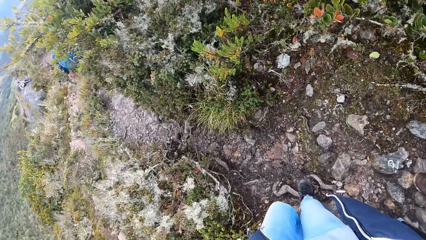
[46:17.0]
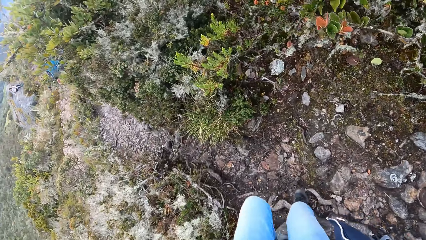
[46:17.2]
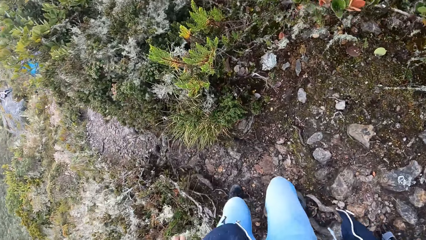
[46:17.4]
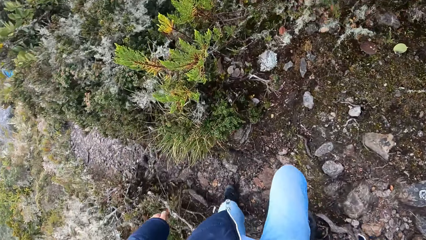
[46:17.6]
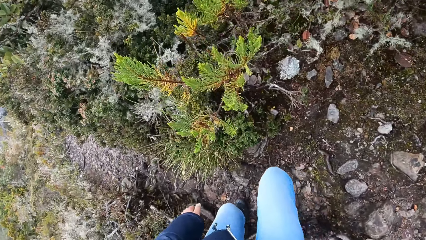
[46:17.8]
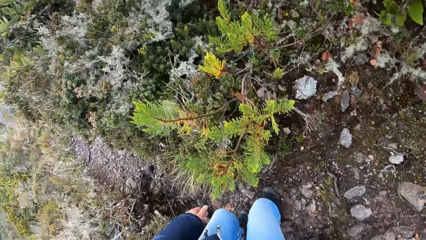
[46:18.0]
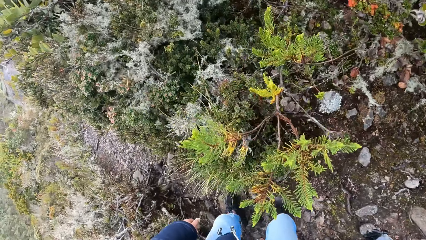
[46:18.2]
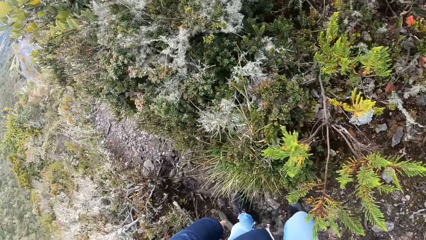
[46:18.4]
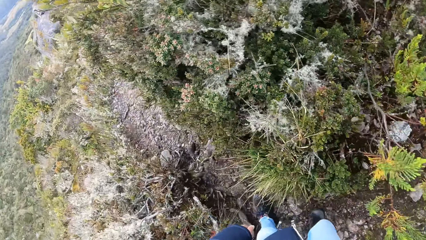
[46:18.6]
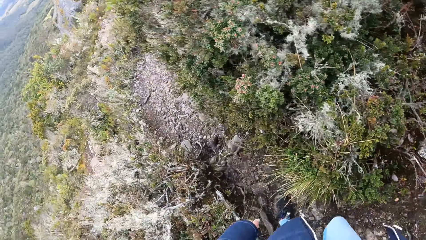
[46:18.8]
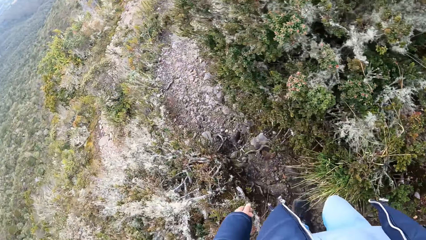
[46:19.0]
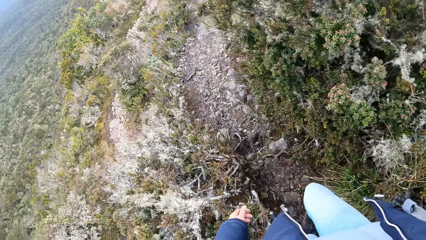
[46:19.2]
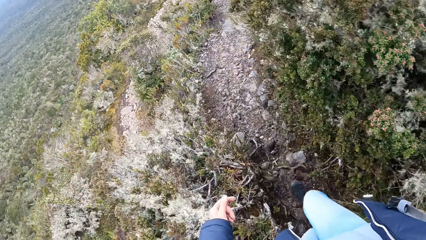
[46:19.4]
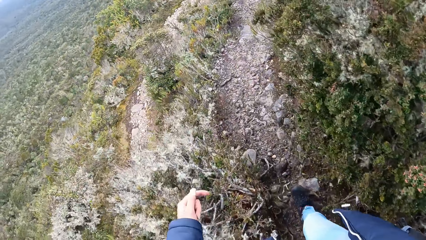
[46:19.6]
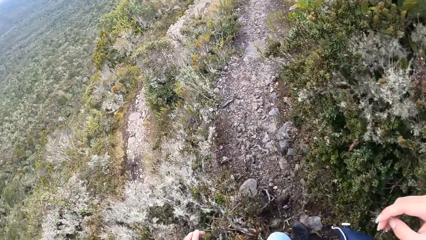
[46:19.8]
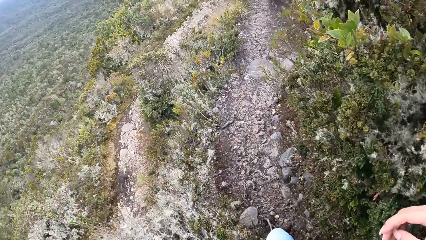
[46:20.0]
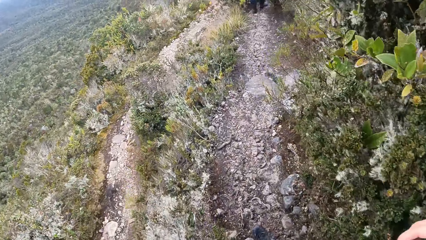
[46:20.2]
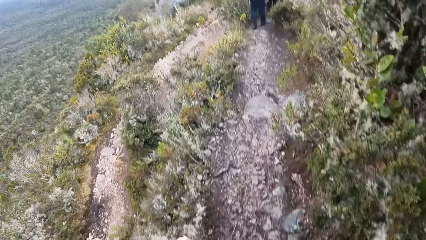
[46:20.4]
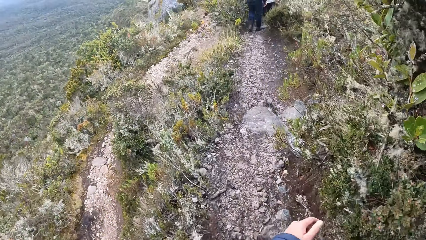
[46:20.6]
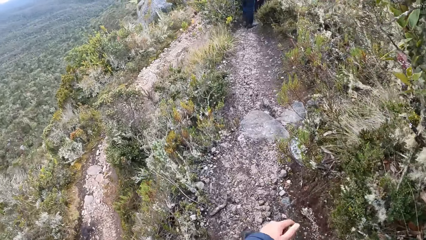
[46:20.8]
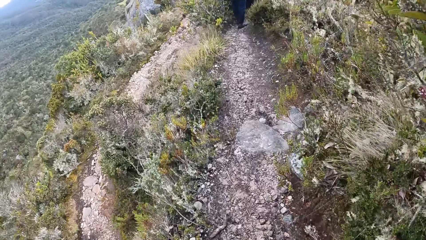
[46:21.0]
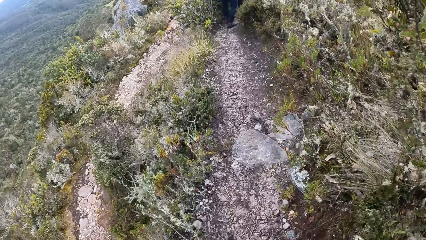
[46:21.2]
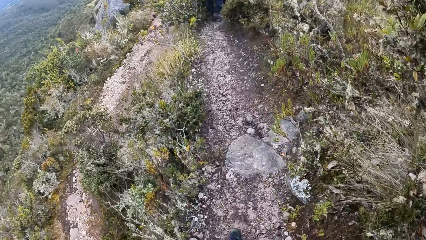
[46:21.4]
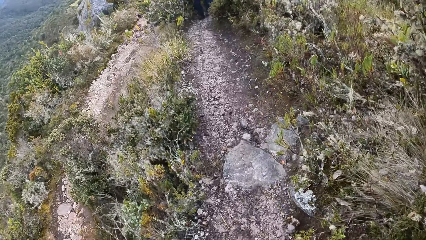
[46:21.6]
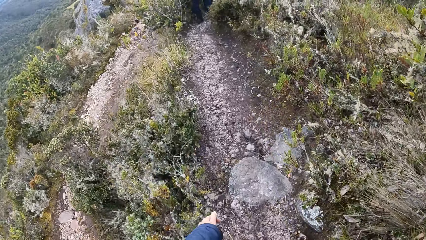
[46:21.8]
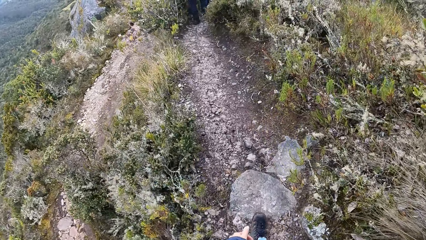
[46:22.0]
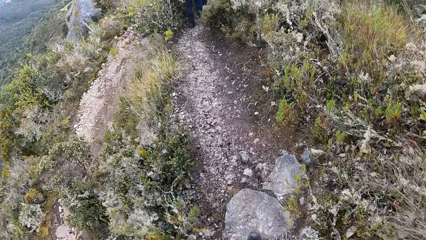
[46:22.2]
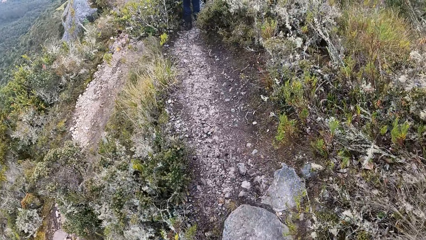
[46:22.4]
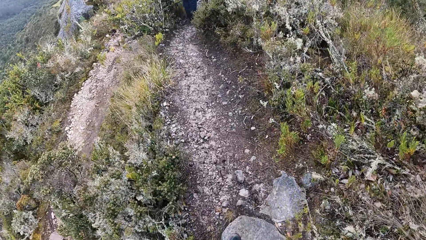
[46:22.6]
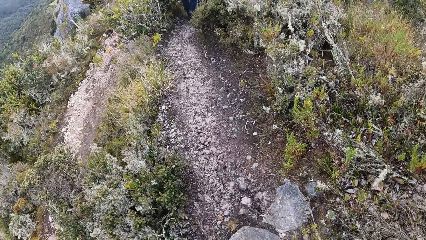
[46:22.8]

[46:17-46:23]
The camera wearer walks around a mountain.

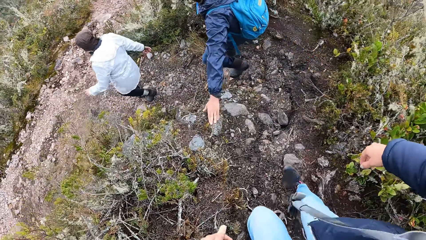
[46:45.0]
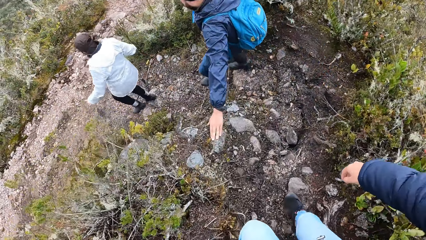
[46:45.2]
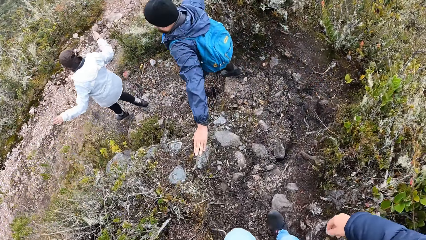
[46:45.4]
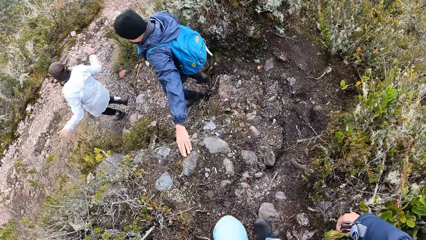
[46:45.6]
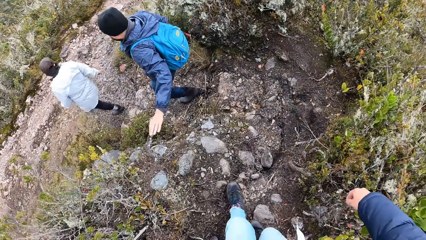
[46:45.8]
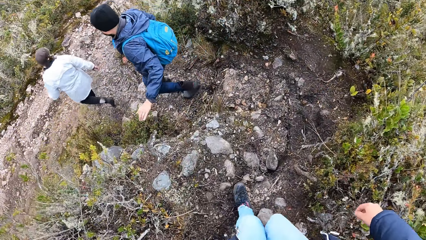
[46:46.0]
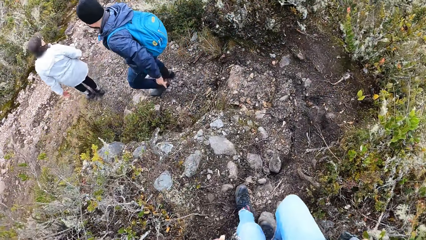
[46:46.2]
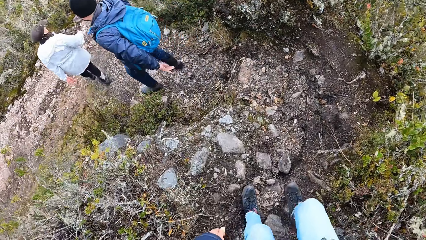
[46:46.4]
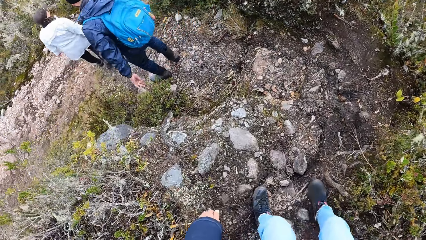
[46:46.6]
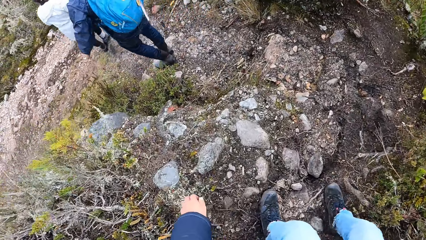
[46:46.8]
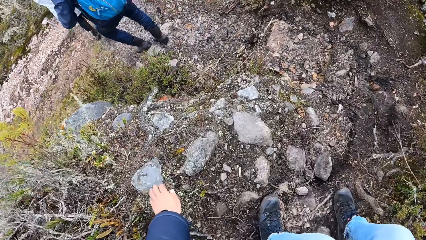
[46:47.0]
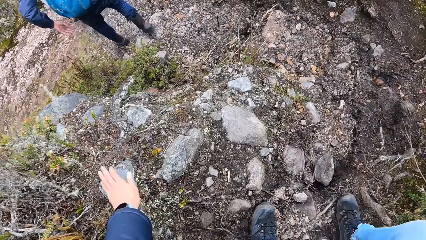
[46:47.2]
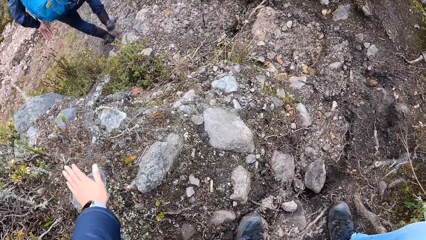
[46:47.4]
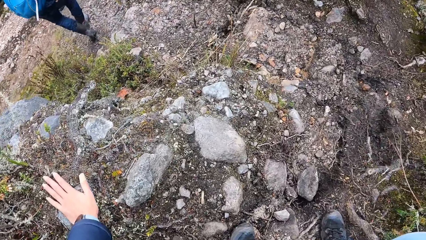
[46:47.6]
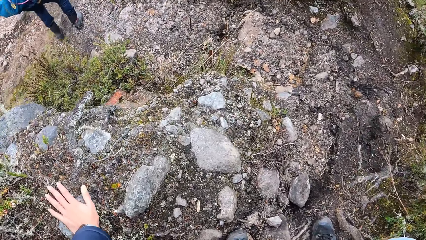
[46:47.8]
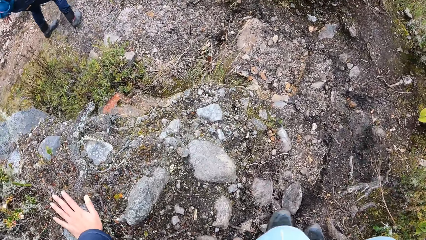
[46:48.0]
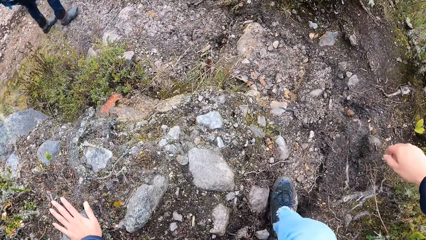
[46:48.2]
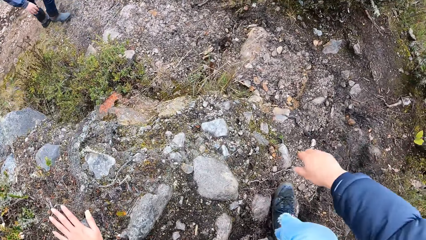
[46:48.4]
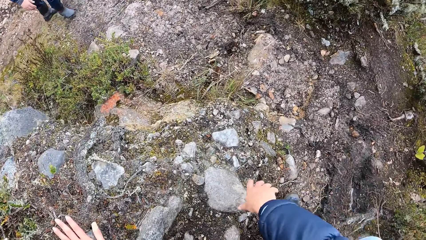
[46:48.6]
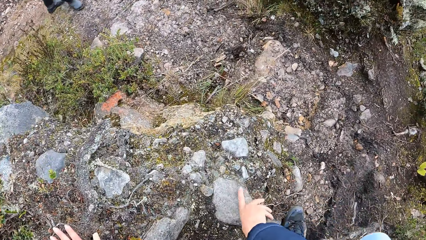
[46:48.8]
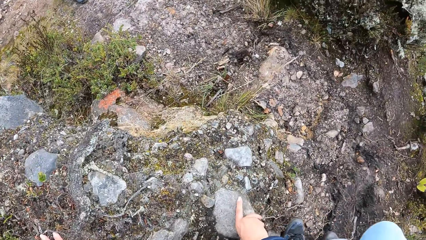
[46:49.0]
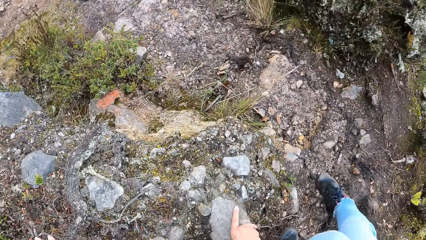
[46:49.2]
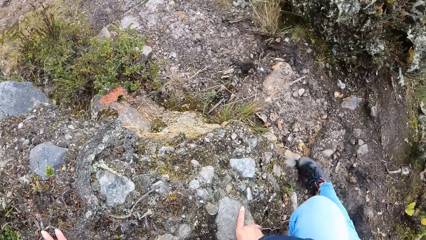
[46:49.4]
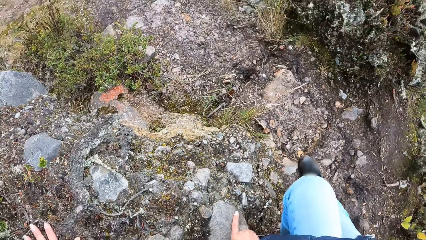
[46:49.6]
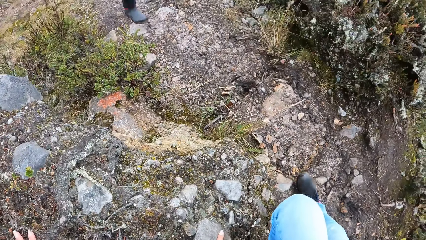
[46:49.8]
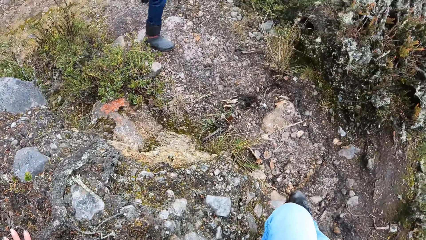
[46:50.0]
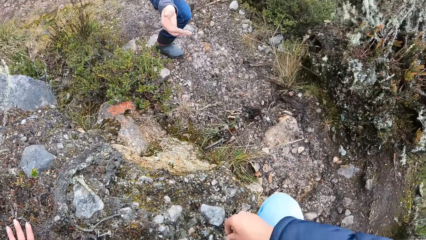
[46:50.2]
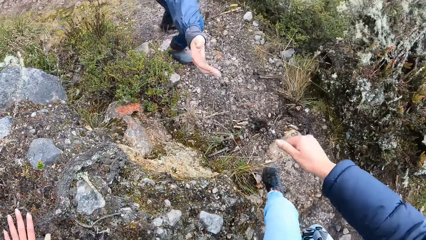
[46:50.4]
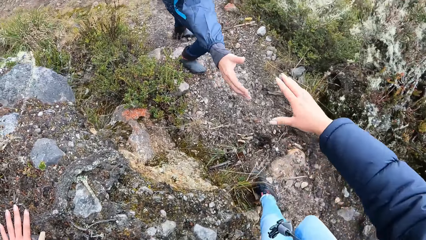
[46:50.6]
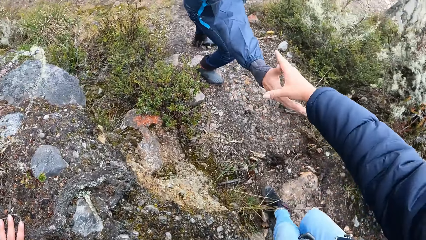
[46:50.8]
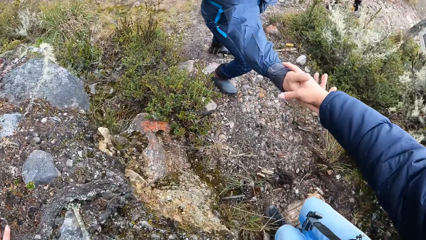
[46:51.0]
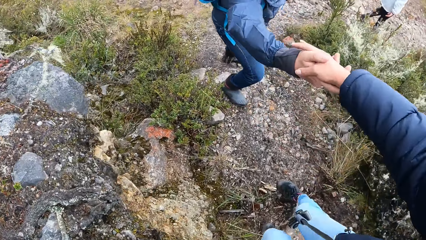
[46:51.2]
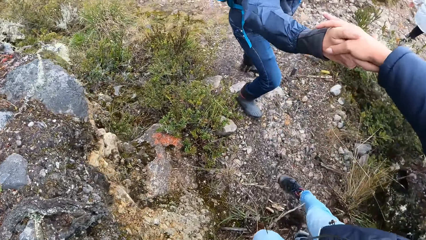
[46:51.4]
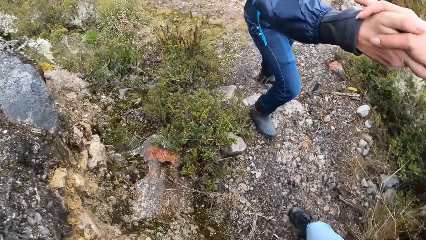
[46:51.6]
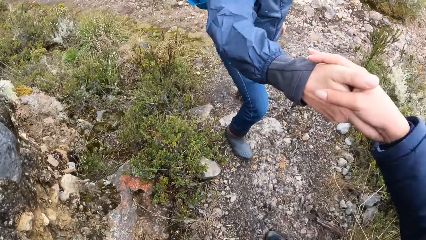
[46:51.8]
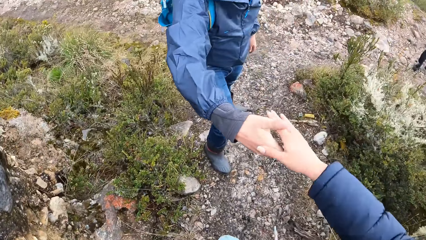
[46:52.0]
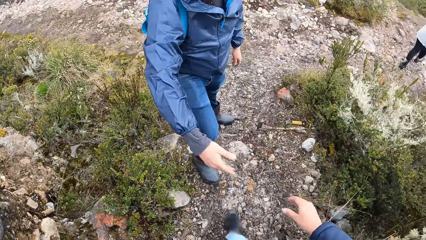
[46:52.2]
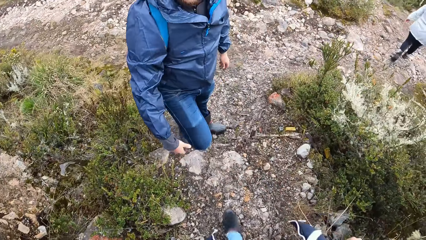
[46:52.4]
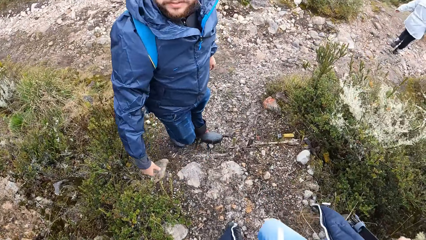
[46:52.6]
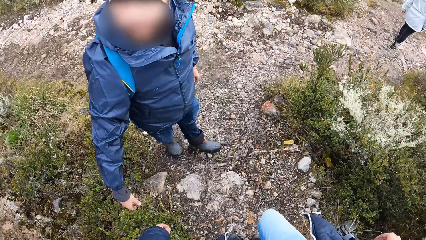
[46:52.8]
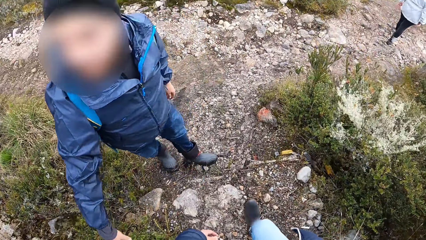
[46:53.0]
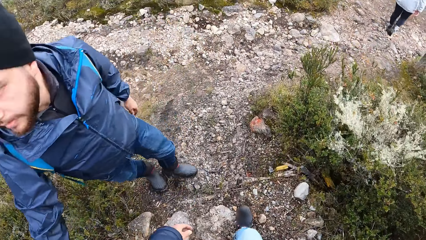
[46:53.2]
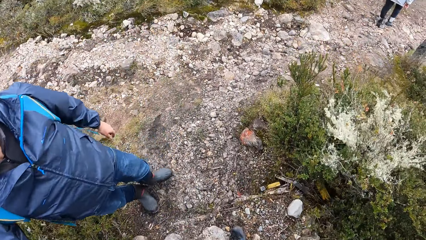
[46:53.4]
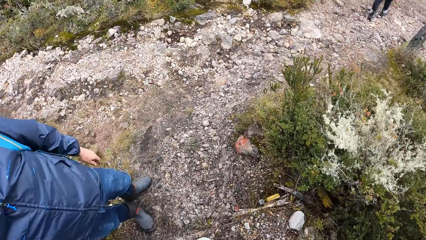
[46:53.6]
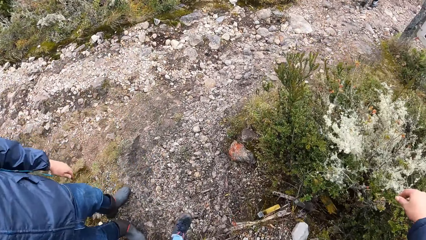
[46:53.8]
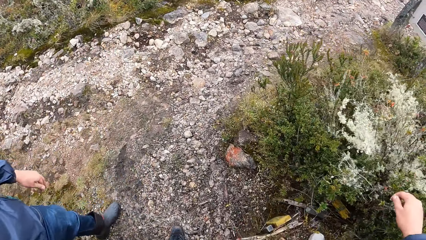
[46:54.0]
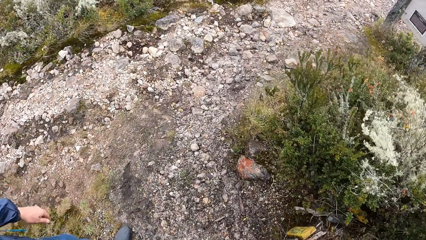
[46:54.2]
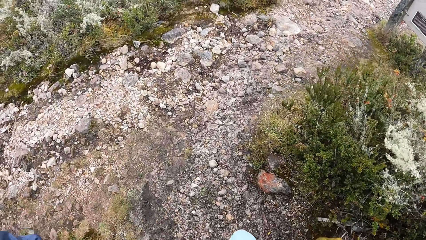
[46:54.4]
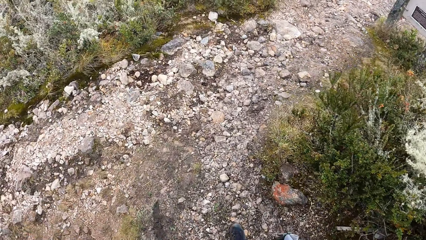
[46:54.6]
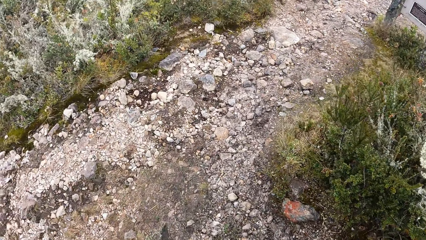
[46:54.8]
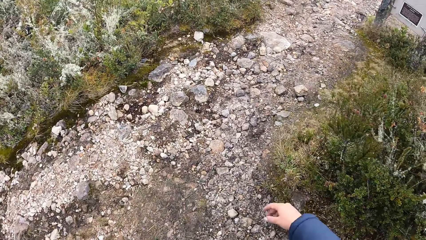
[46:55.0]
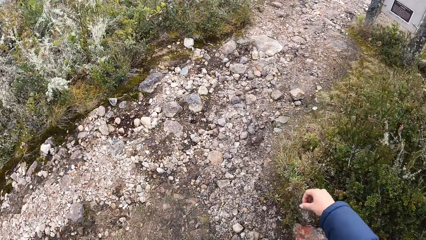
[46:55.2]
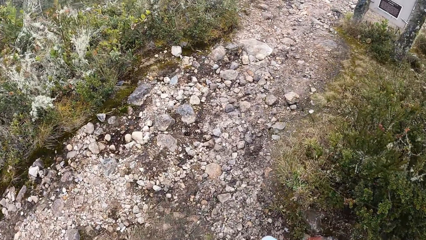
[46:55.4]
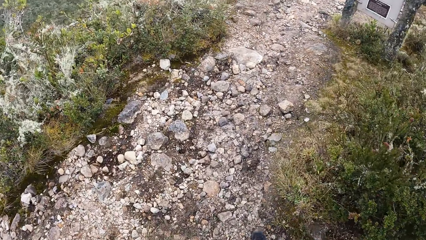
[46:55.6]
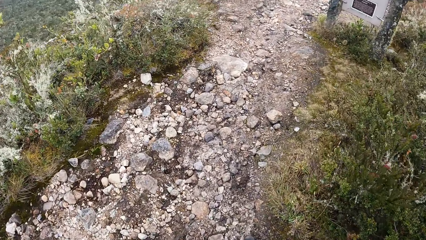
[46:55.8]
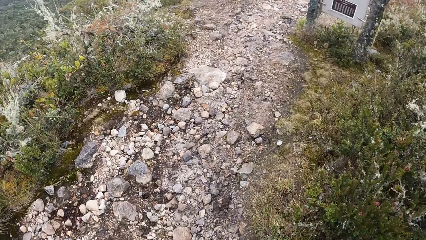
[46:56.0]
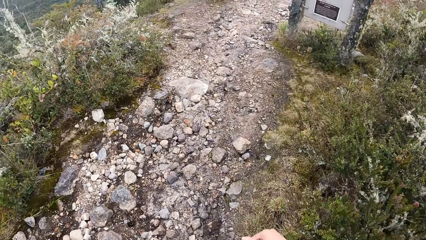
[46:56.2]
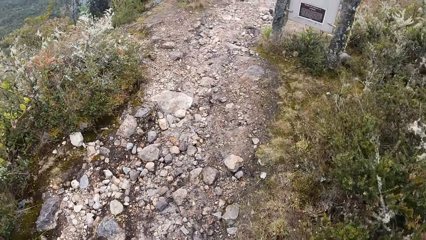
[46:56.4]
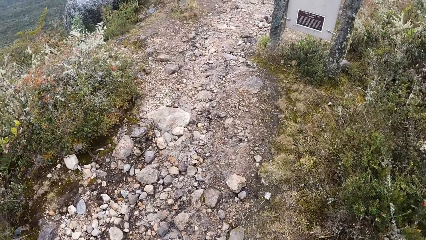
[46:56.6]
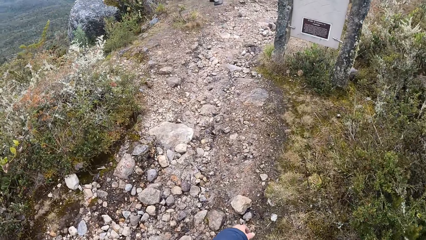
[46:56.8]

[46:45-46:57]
The camera wearer places their left hand on the ground. They hold the ground. They place their right hand on the ground. They move down the mountain. A man holds the camera wearer by the hand. The man pulls the camera wearer by the hand. The camera wearer removes their hand from the man. They walk around the mountain.
